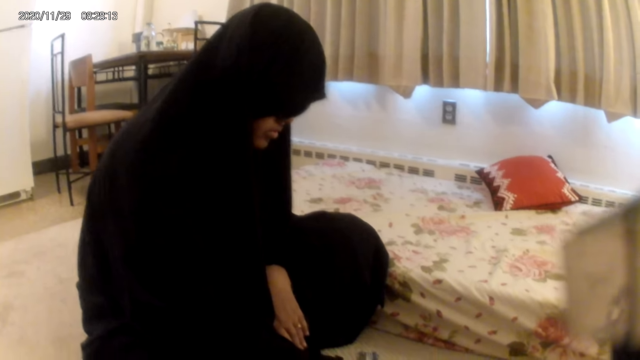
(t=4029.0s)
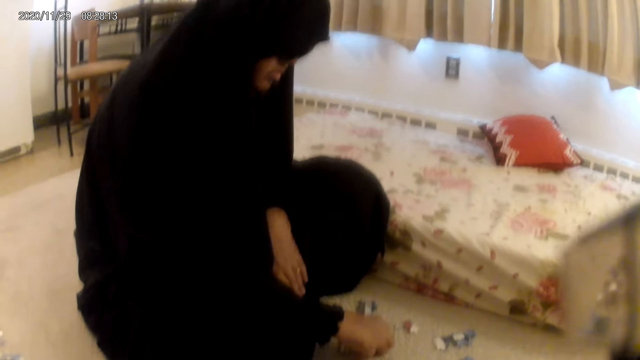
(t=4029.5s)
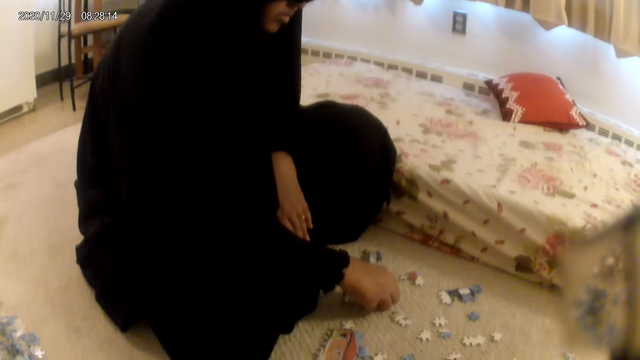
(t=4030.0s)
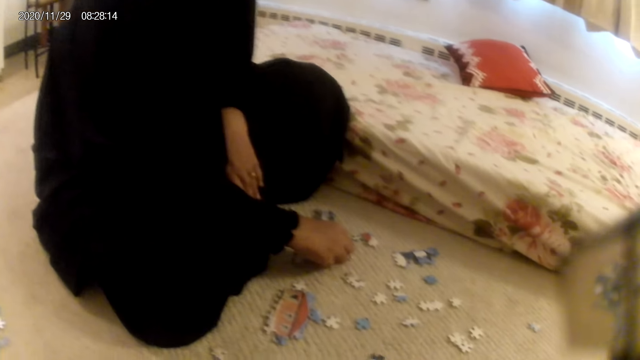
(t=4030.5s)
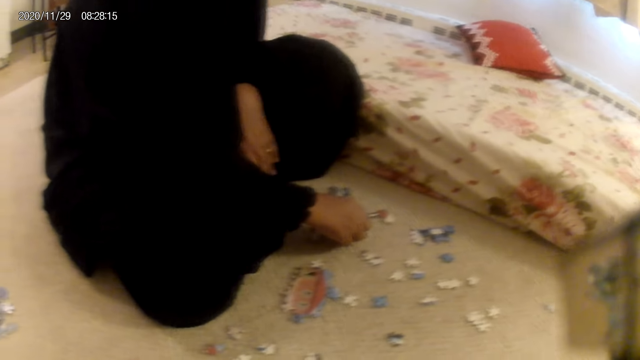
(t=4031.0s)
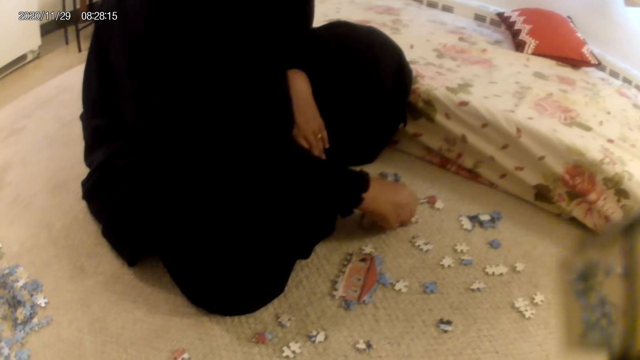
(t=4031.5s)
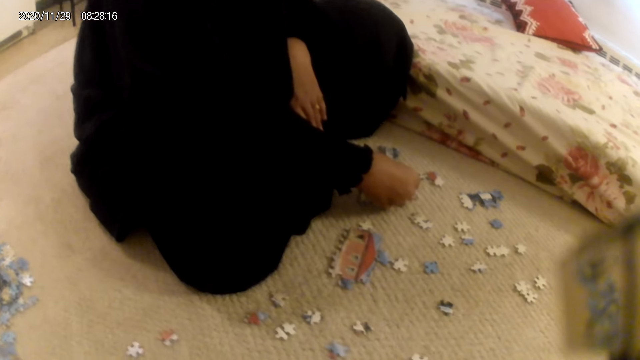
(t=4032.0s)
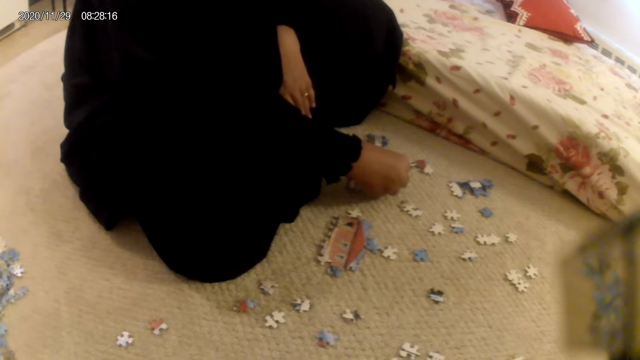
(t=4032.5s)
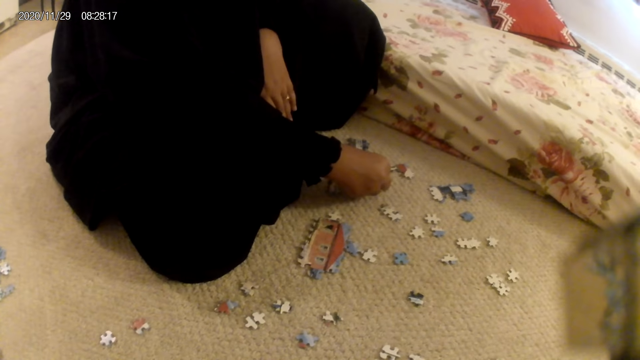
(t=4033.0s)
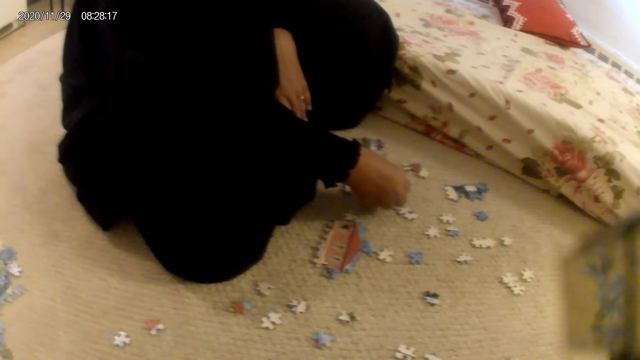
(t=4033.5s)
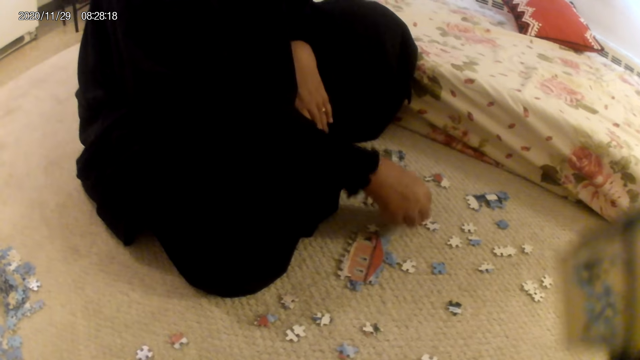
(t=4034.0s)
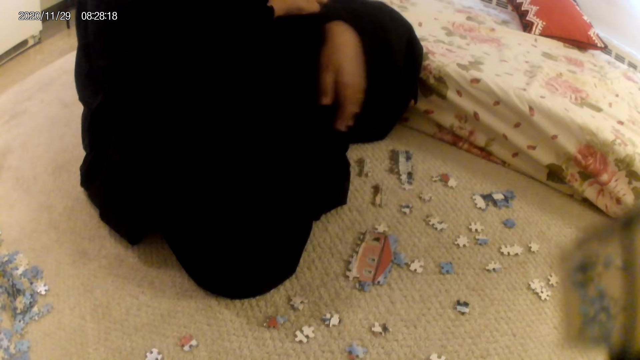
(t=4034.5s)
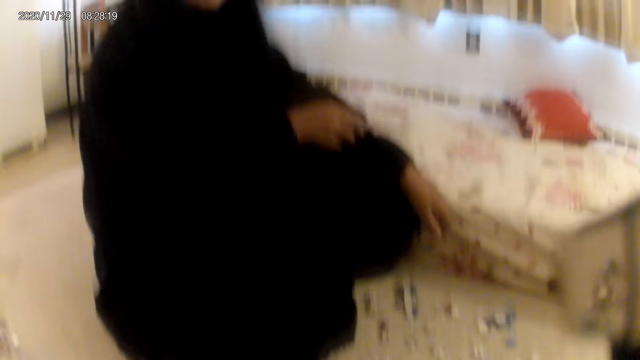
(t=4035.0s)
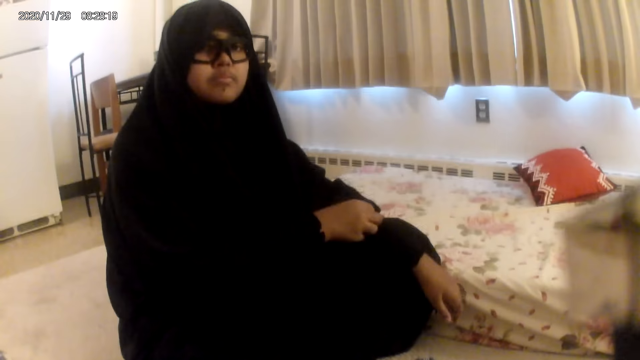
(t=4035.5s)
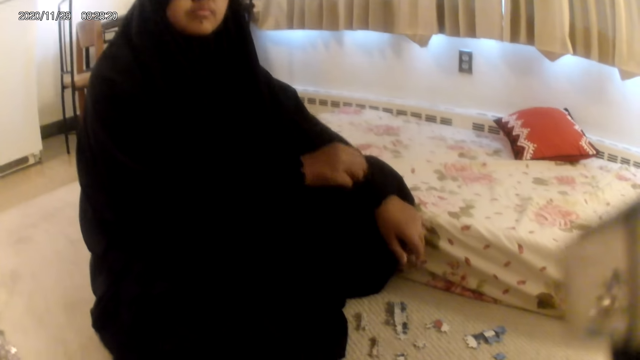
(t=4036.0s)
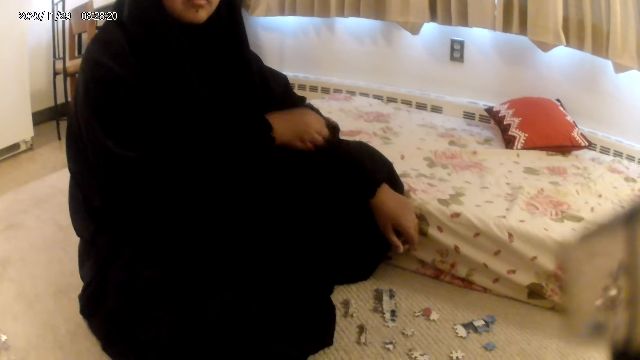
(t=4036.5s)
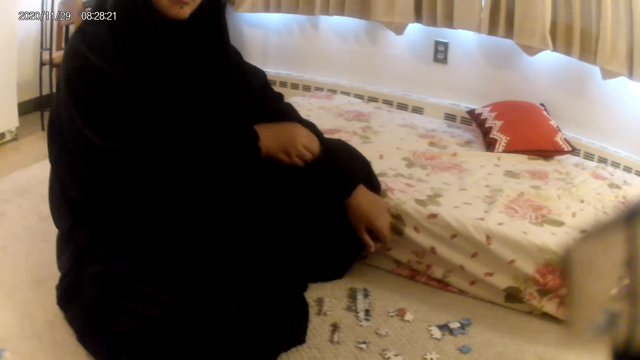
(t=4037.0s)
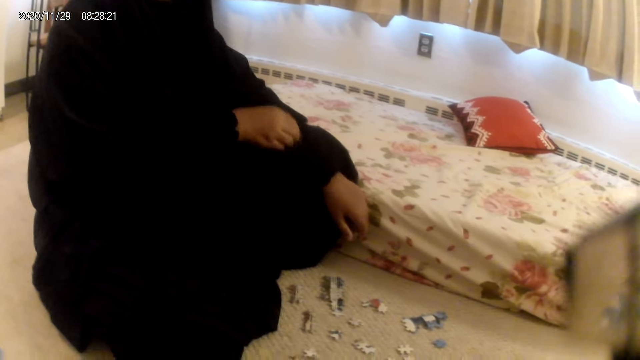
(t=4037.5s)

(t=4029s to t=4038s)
The camera wearer interacts with a lady. The lady picks a puzzle piece. The lady places the puzzle piece on the floor. The lady scratches her hand.

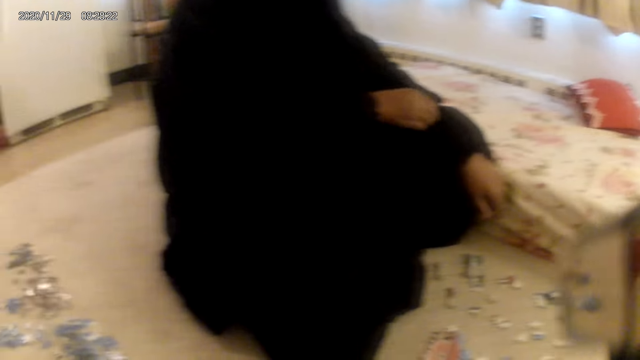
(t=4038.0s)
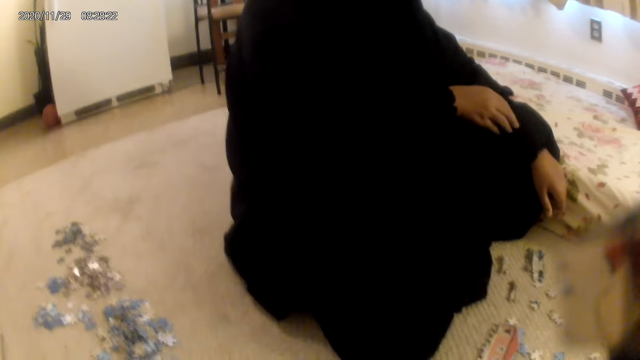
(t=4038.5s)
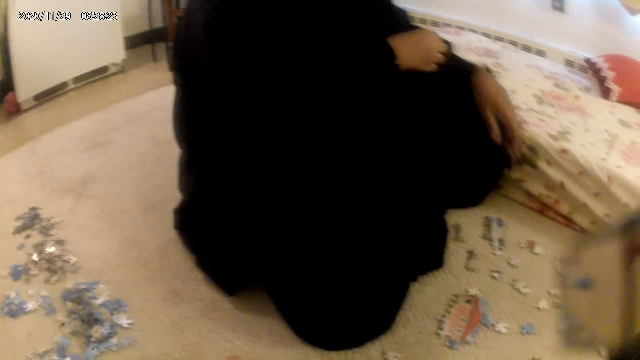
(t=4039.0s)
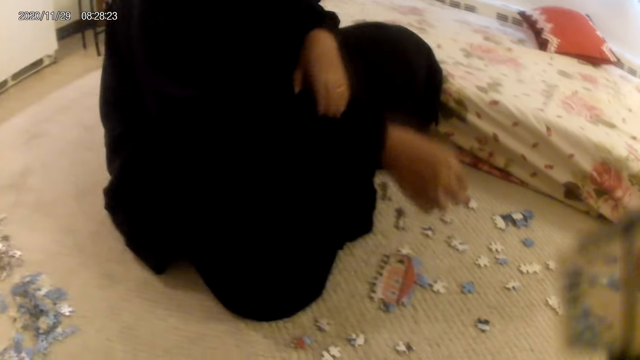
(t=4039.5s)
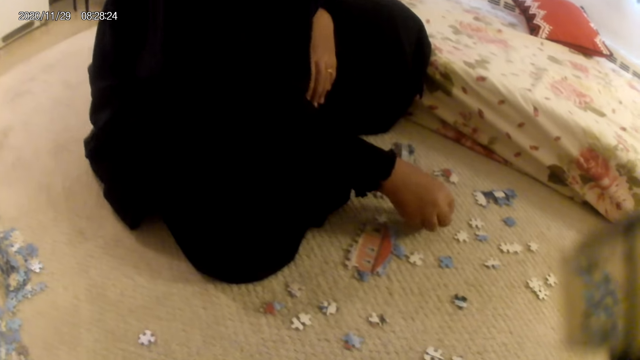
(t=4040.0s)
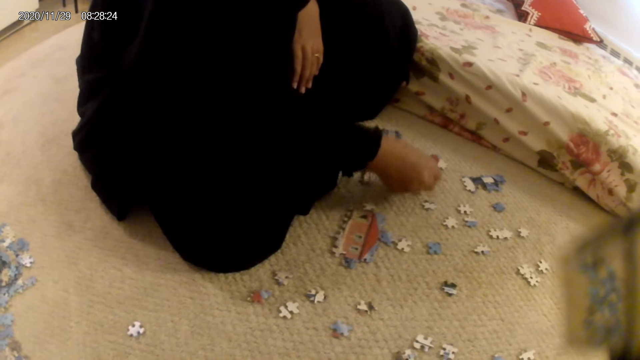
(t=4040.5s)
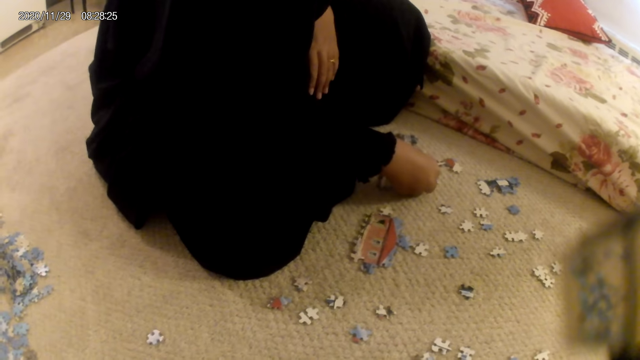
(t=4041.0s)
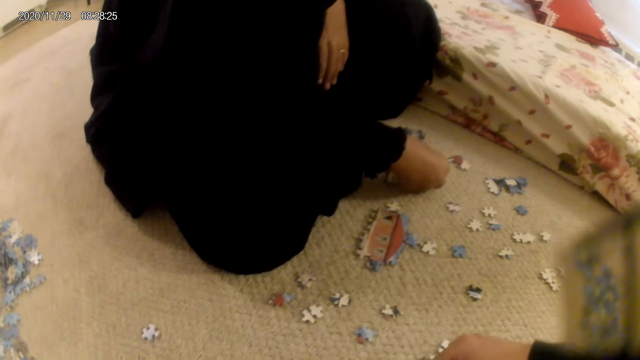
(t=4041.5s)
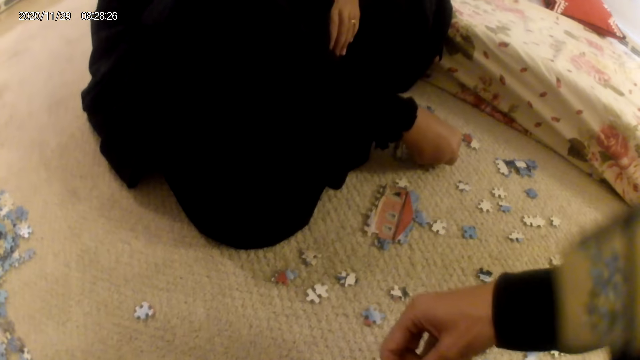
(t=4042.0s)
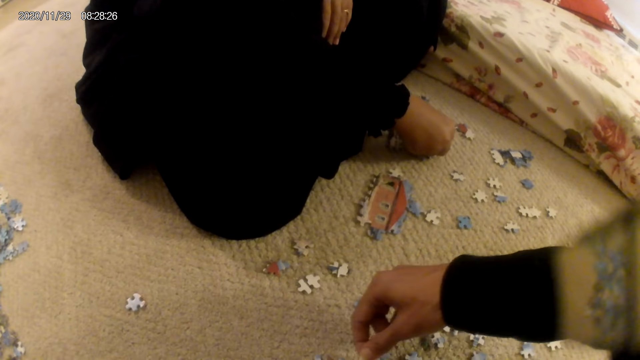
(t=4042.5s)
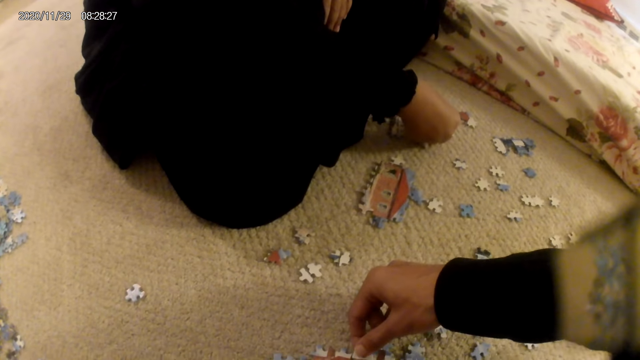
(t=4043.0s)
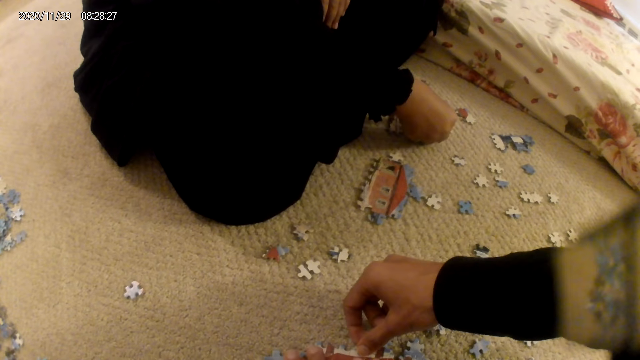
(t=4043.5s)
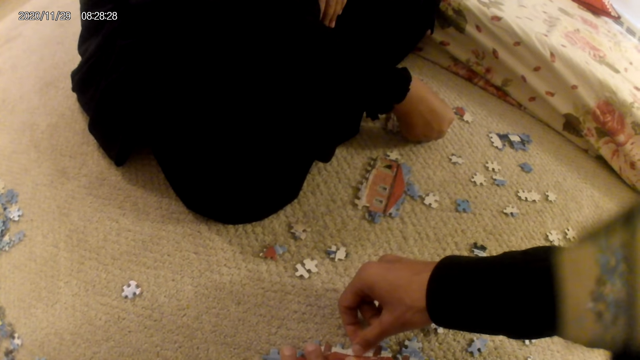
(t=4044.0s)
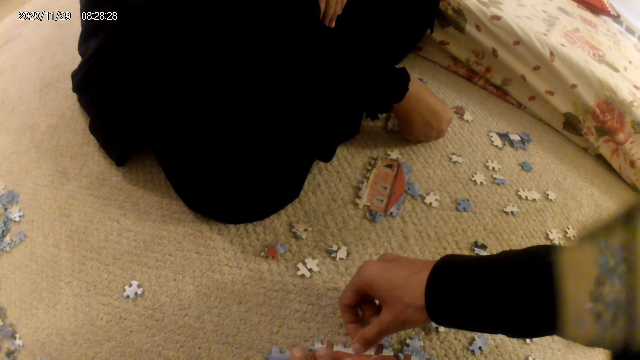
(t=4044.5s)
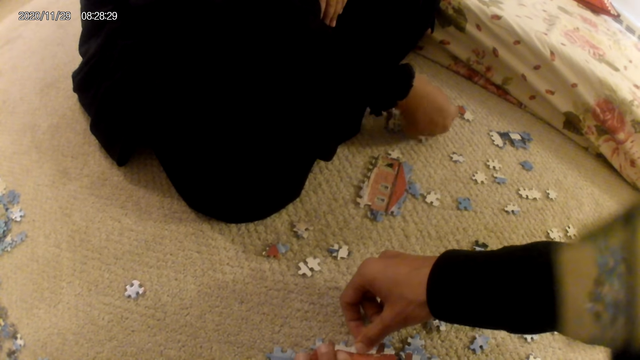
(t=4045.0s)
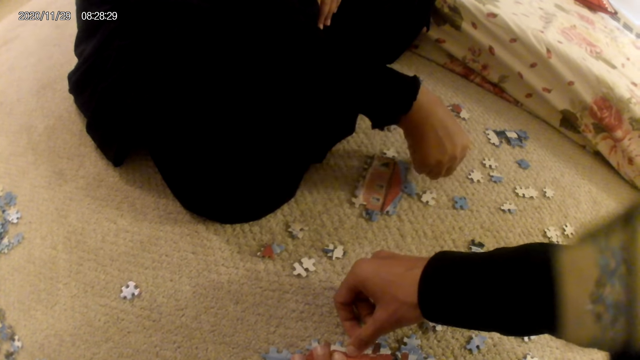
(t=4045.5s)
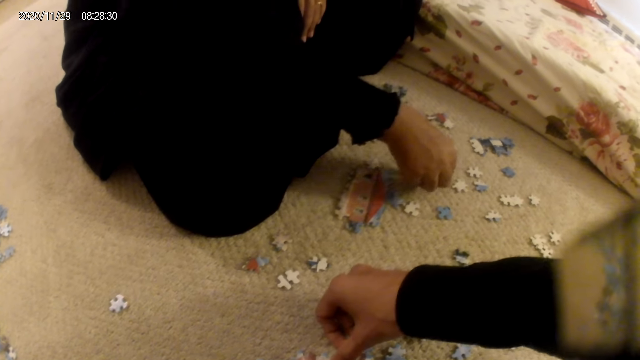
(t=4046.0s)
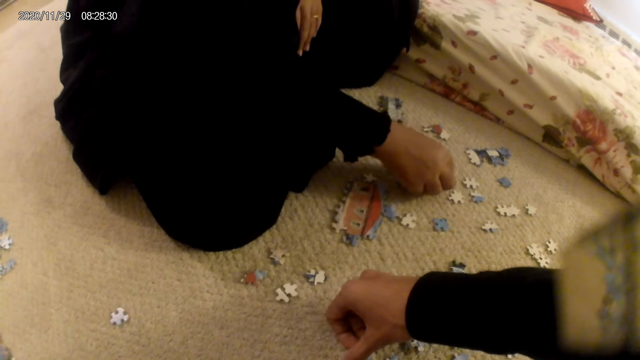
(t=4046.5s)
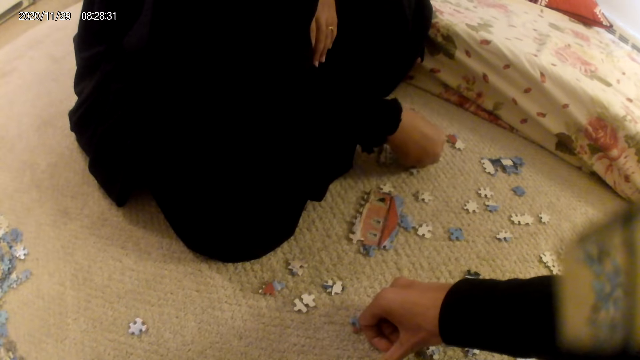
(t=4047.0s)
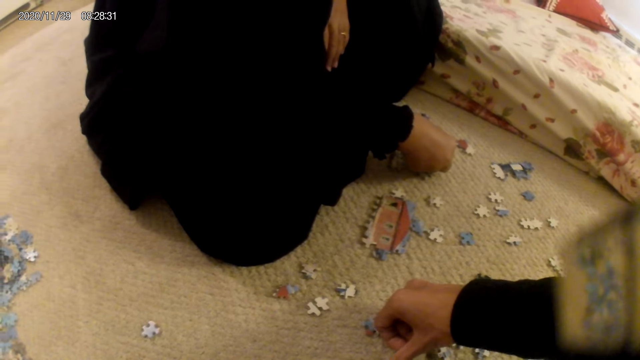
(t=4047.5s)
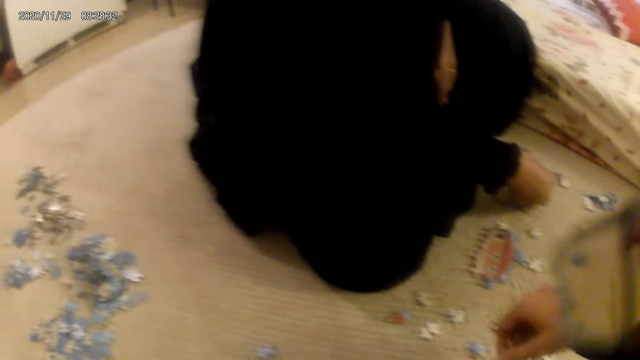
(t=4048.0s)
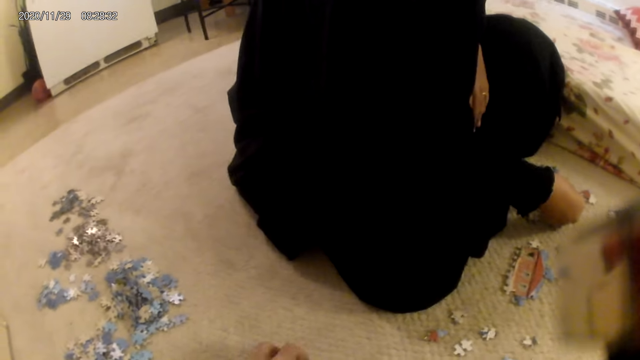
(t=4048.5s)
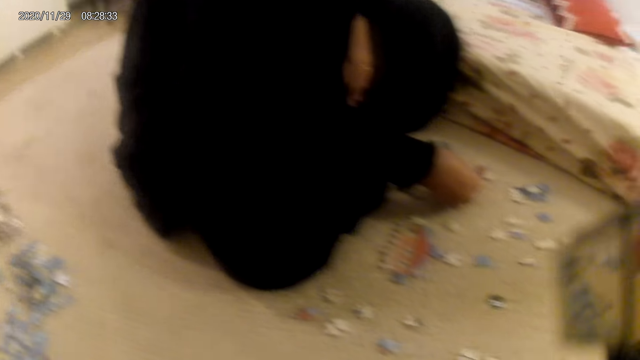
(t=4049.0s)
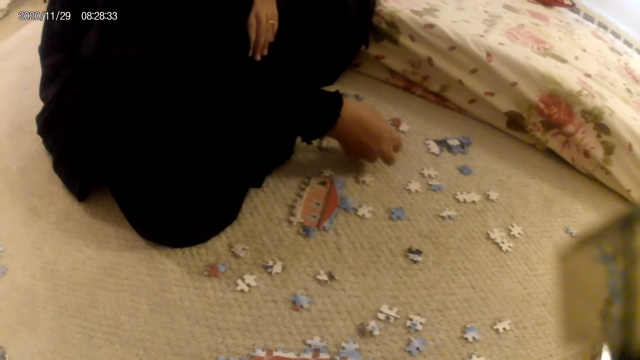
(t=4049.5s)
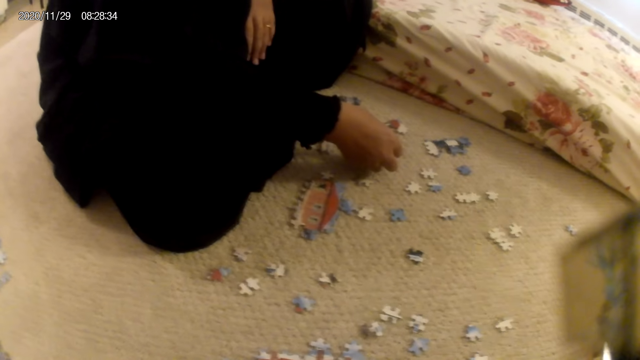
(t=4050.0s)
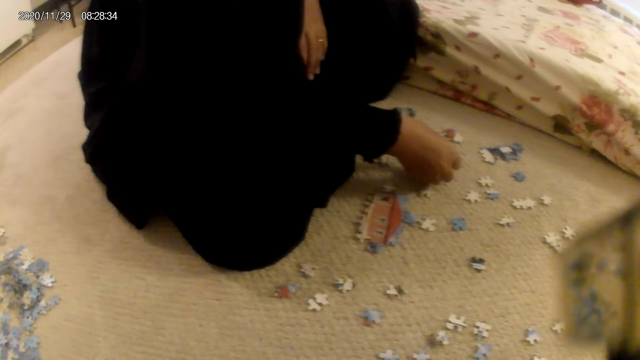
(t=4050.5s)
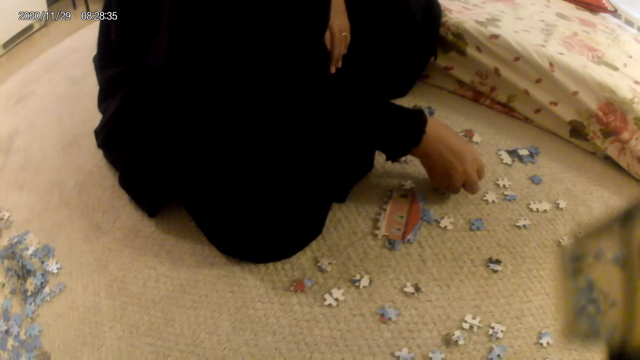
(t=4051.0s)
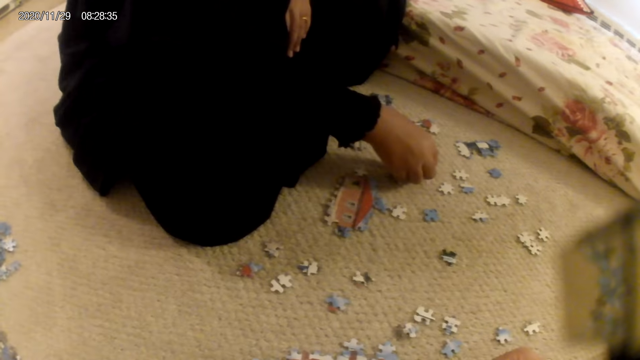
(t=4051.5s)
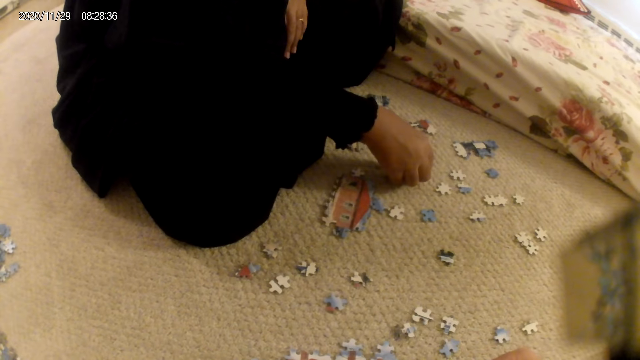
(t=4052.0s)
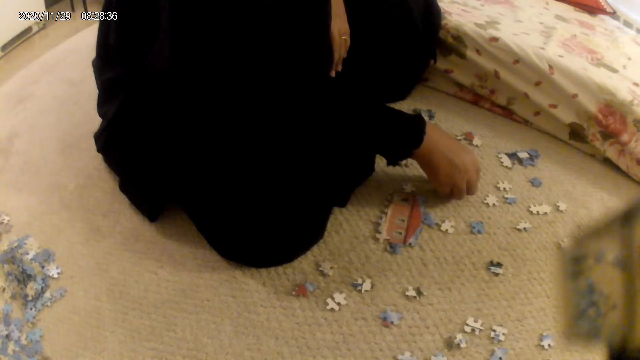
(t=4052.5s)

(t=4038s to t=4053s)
A lady picks a puzzle piece. The lady fits the puzzle piece in the puzzle structure. The camera wearer joins a puzzle piece in the puzzle structure. The lady places the puzzle piece on the floor. The camera wearer connects the puzzle. The lady picks a puzzle piece. The lady fits the puzzle piece in the puzzle structure. The camera wearer looks around. The lady stares at the puzzle piece.
